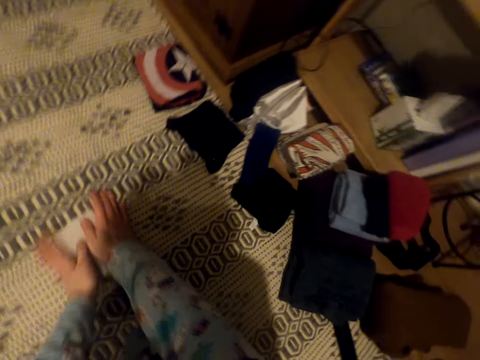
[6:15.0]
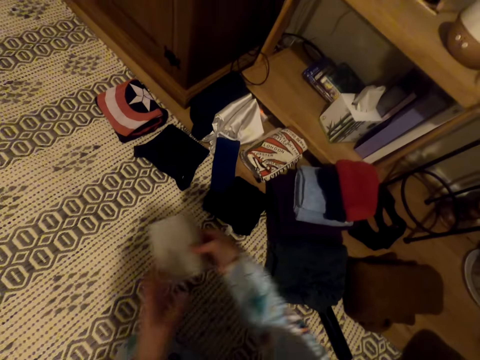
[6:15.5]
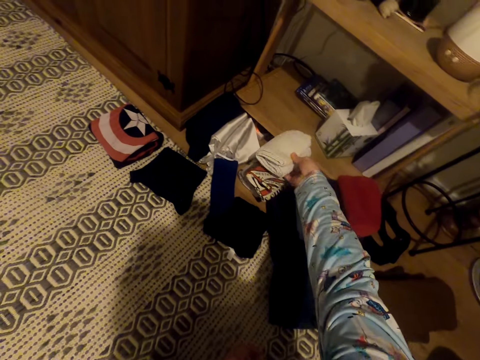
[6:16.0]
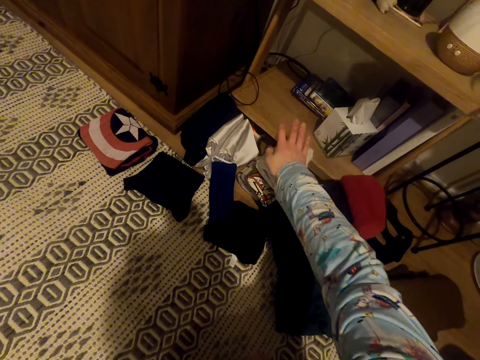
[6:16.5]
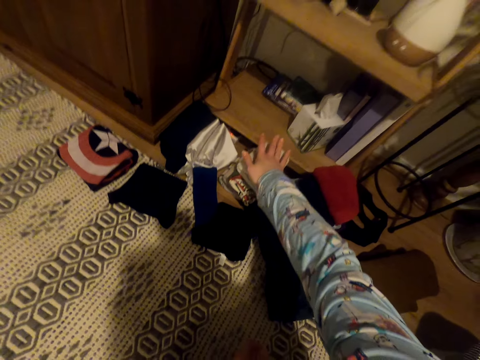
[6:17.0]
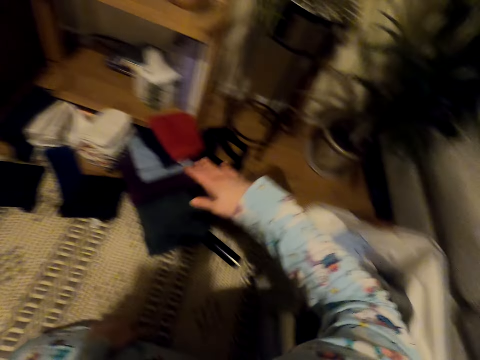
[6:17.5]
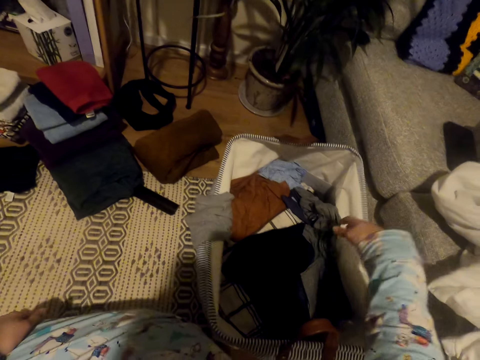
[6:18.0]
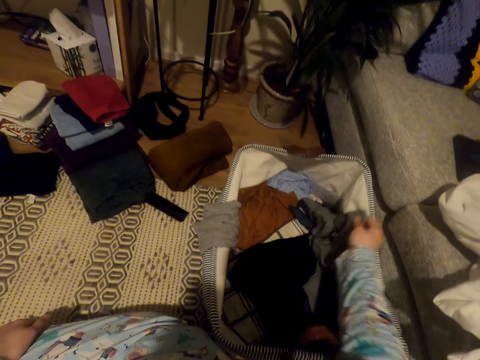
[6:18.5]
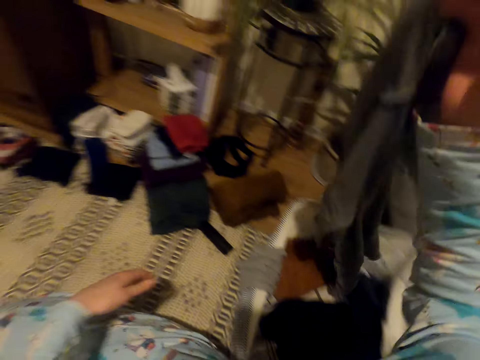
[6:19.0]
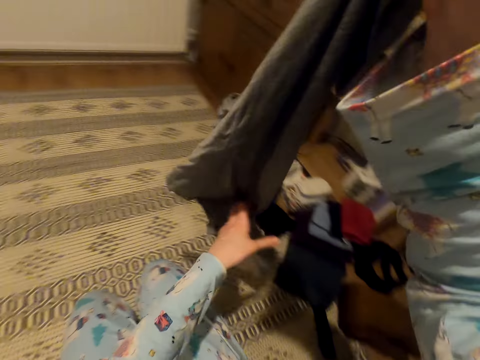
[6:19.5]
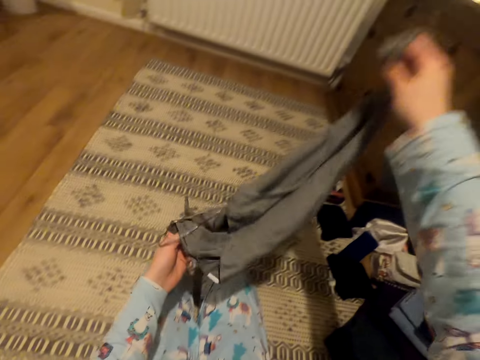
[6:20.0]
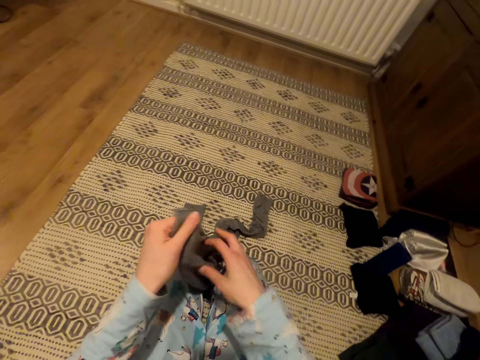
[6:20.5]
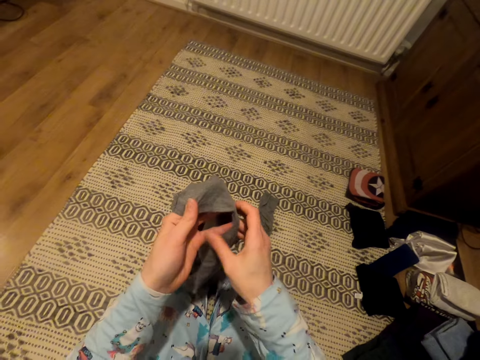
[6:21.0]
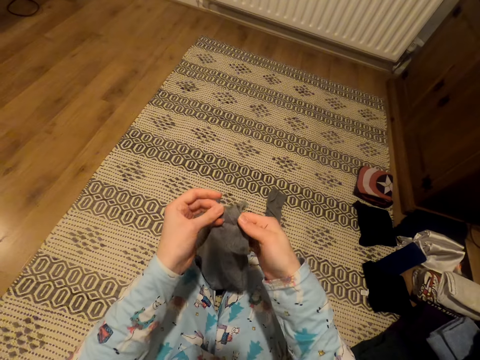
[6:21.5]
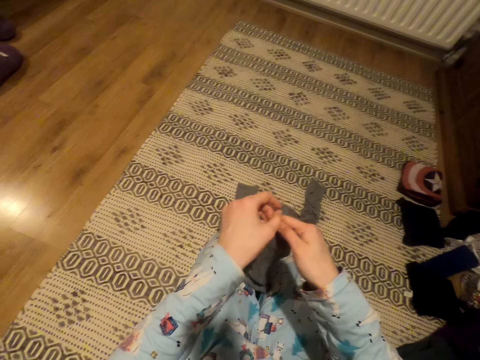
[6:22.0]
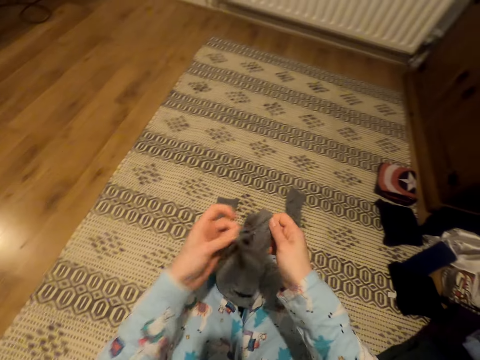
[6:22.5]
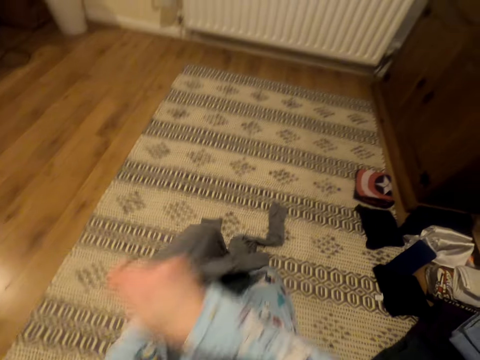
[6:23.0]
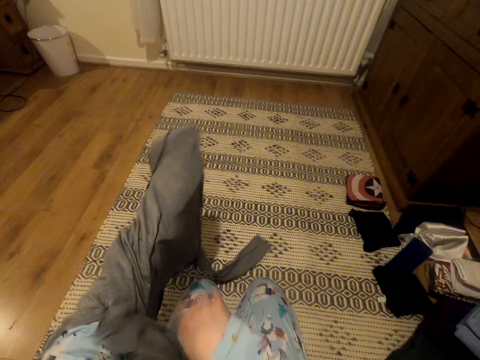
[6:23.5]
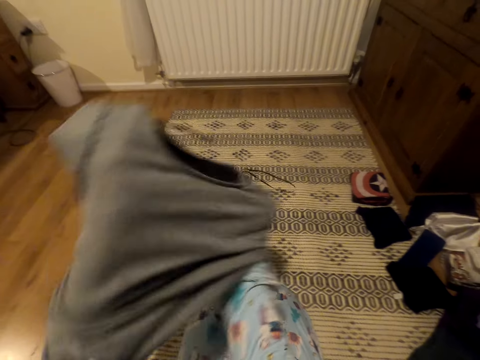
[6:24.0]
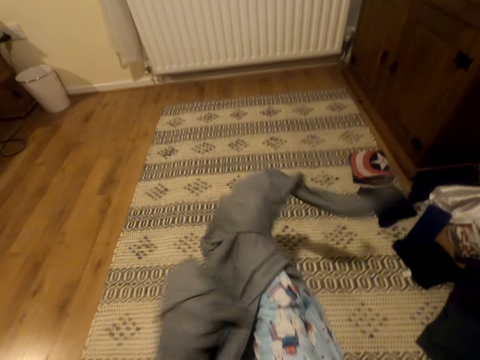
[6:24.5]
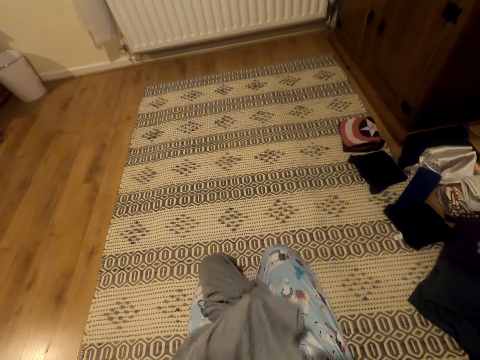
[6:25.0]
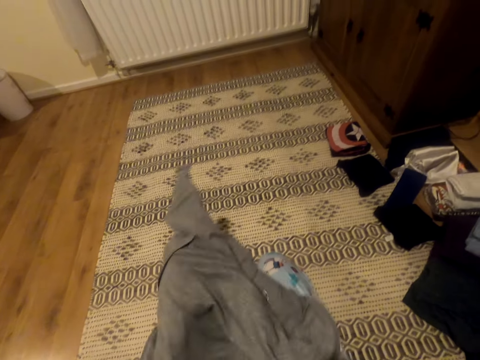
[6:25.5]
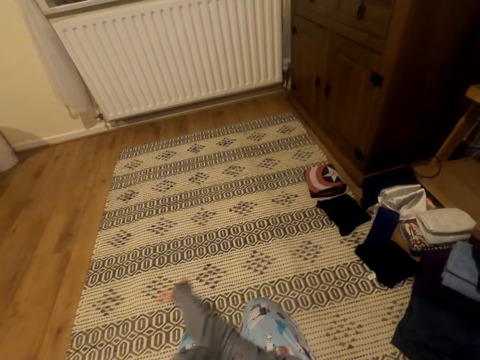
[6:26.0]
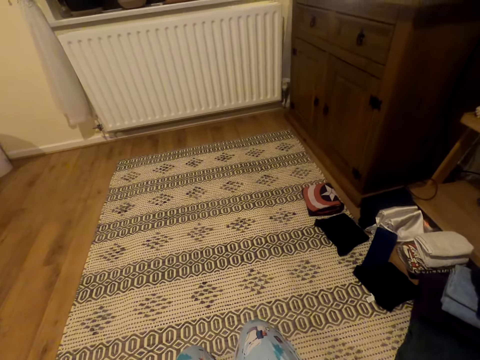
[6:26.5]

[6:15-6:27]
The camera wearer moves the towel to the pile of clothes. She removes the t-shirt from the suitcase. She straightens the t-shirt. She places her hands on the inside of the t-shirt.

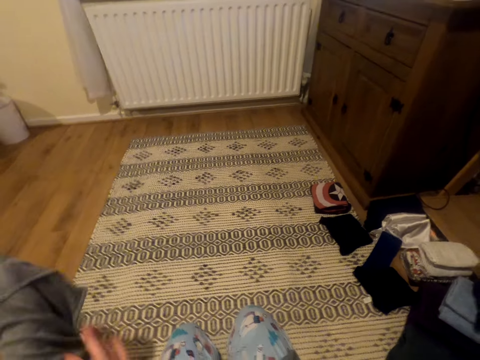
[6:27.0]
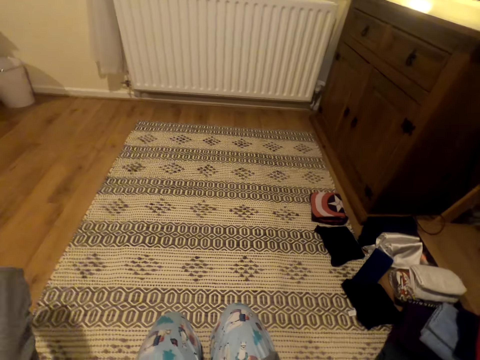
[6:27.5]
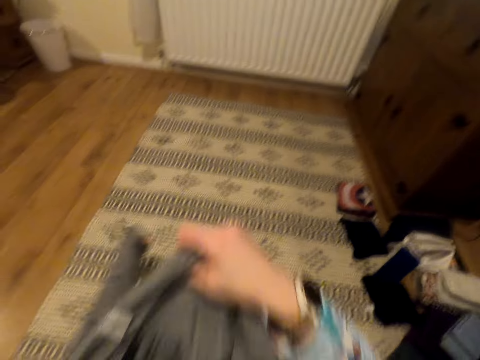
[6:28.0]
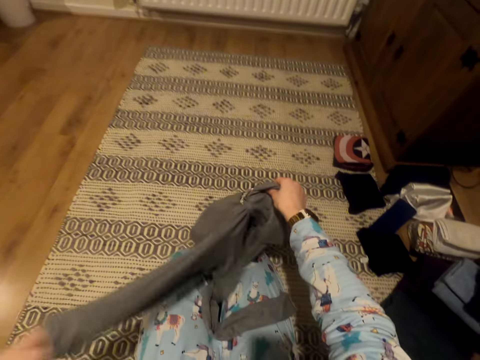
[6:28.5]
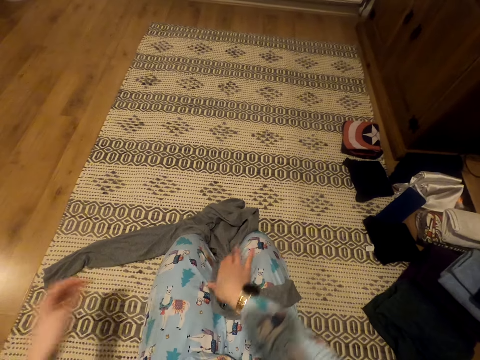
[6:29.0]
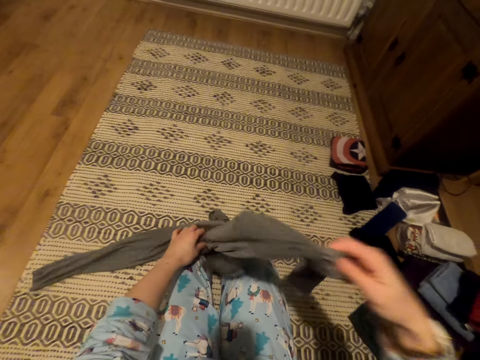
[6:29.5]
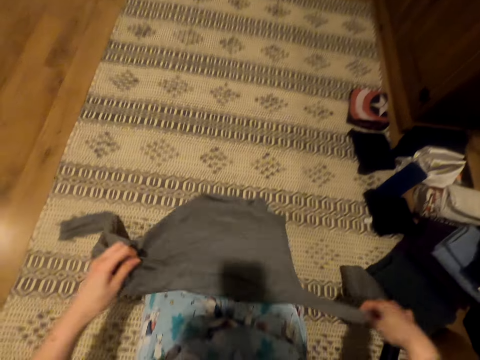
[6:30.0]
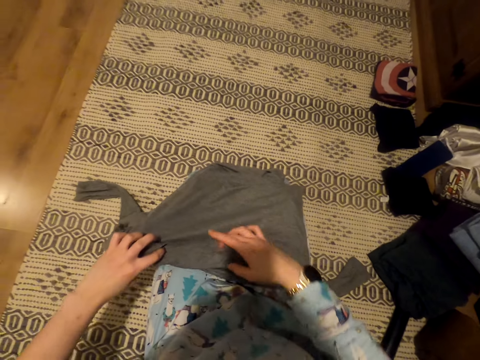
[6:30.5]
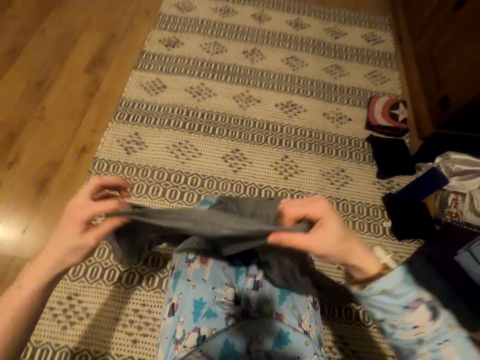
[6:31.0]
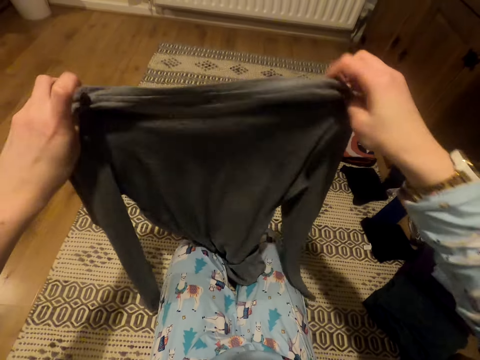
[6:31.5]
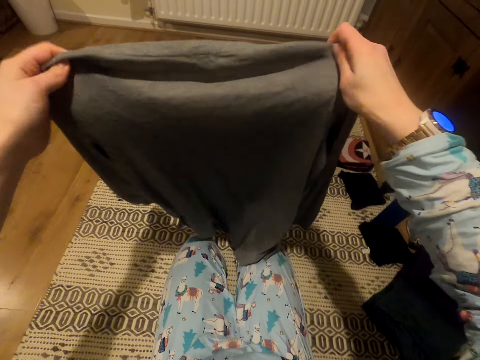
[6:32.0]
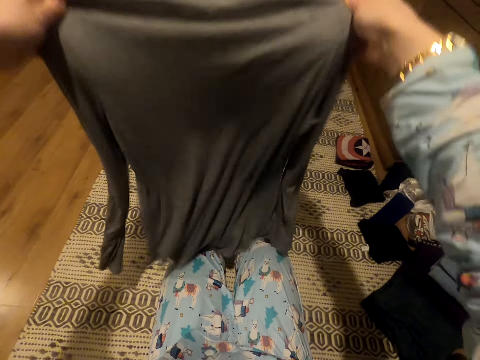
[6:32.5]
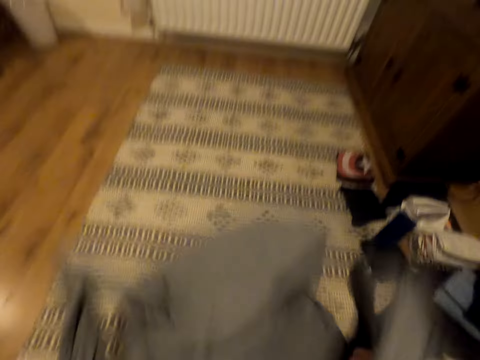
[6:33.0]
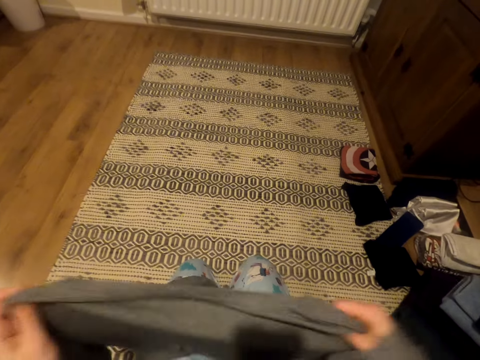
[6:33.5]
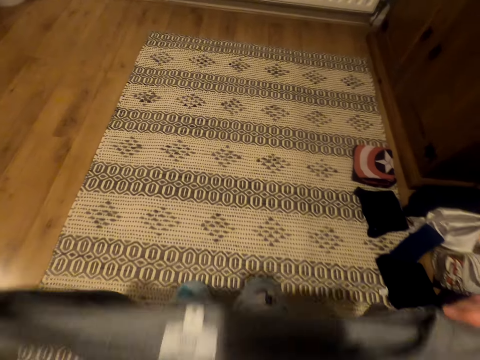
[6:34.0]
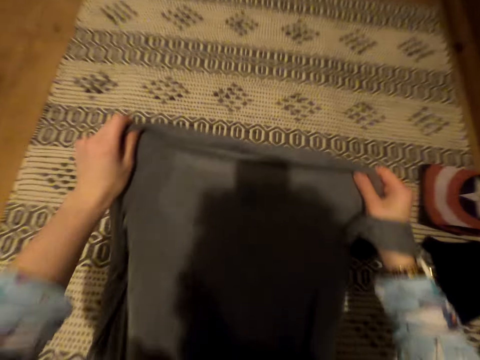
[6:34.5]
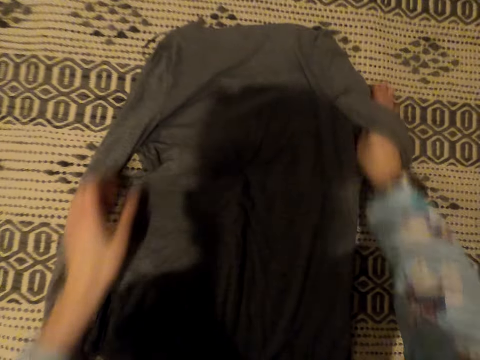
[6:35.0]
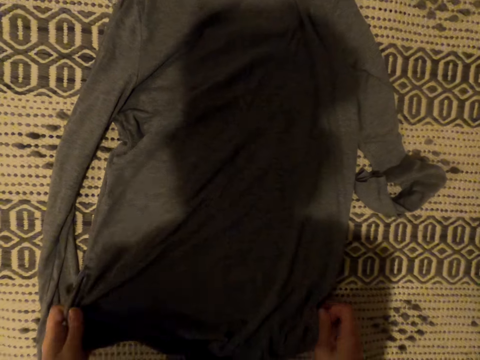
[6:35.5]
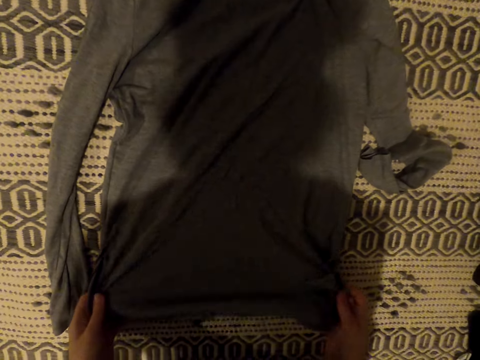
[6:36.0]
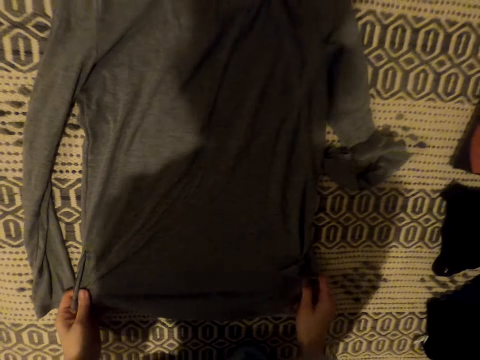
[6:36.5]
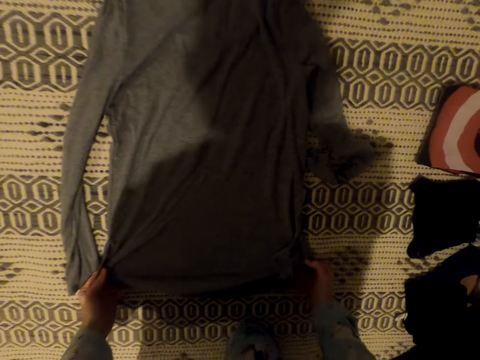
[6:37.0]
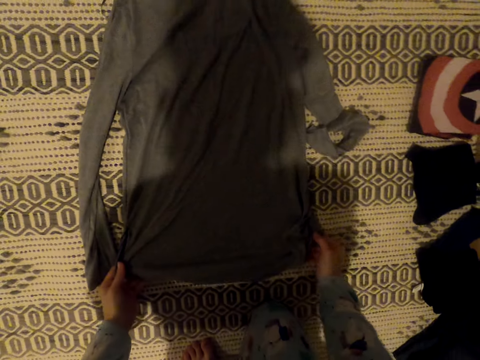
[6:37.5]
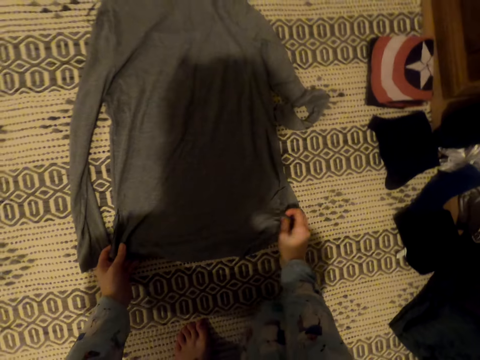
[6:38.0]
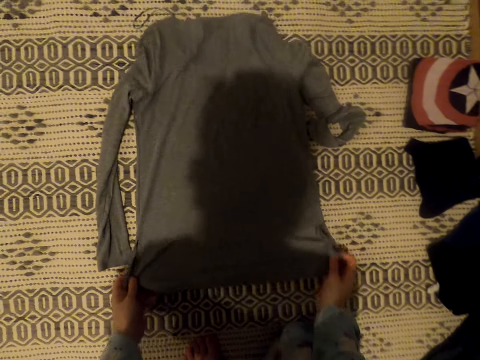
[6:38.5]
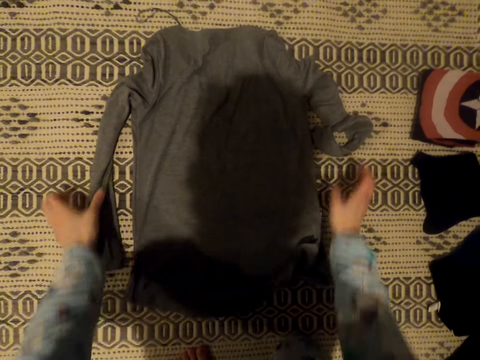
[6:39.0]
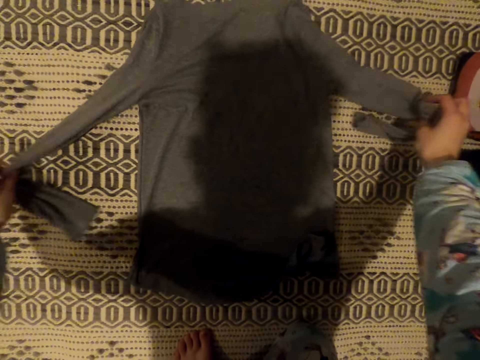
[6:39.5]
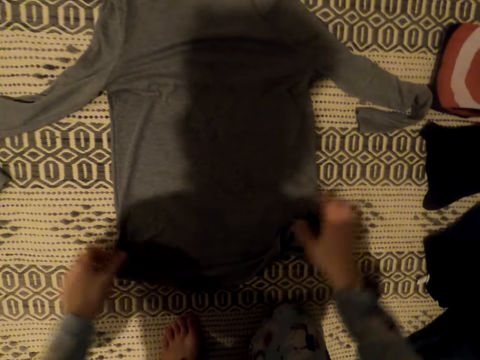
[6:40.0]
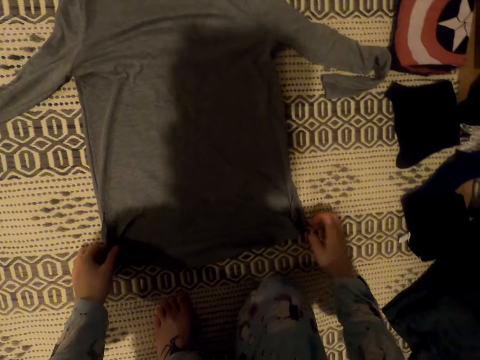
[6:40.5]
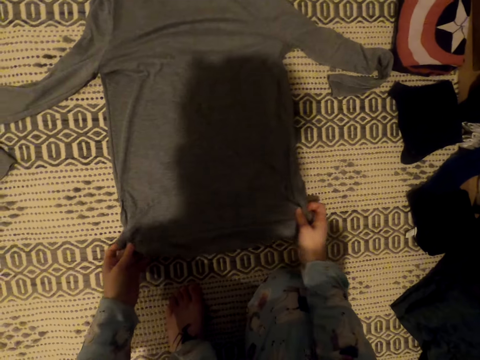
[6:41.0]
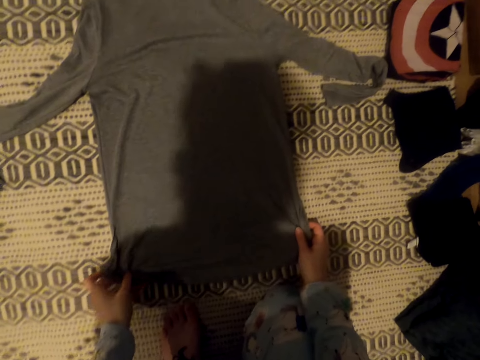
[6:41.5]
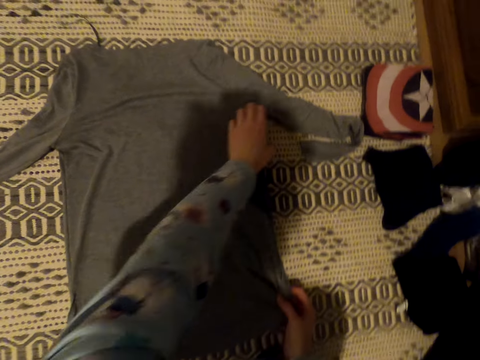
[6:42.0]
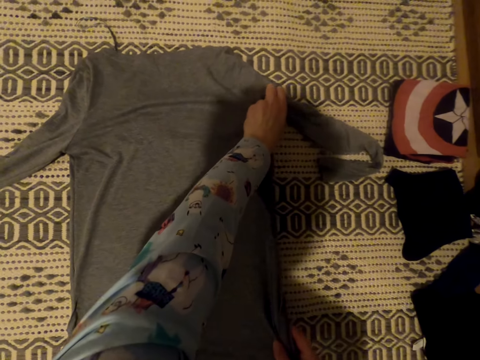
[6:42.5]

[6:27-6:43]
The camera wearer overturns the t-shirt. She moves the t-shirt to her thighs. She picks up the t-shirt. She straightens the t-shirt. She places the t-shirt on the carpet. She straightens the t-shirt. She folds the cloth.
